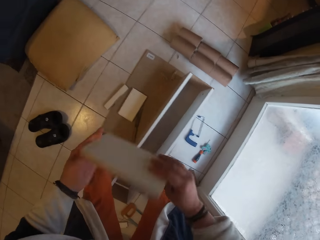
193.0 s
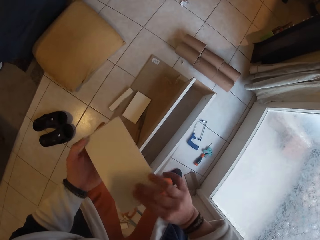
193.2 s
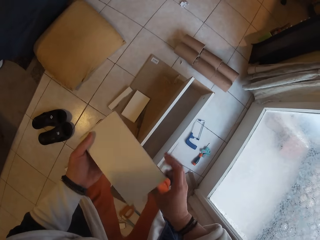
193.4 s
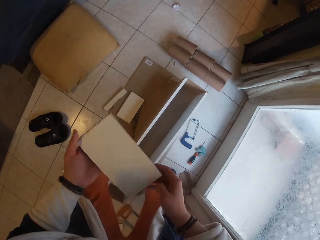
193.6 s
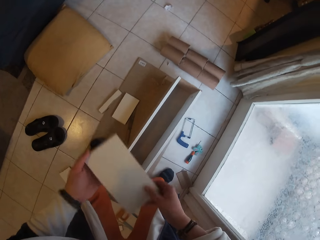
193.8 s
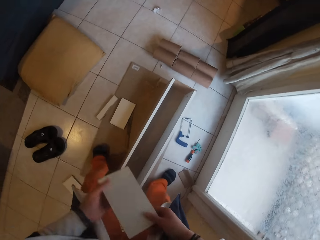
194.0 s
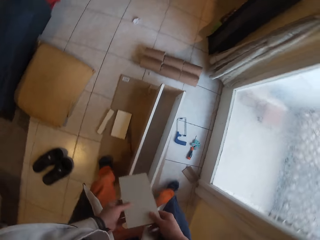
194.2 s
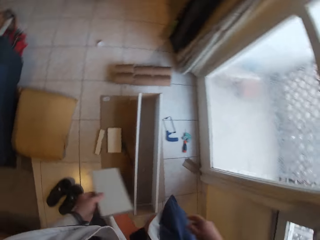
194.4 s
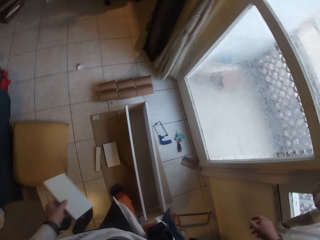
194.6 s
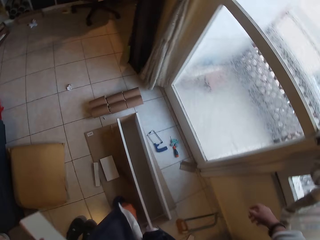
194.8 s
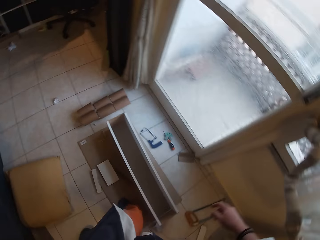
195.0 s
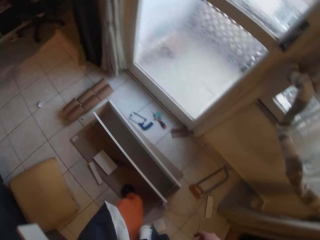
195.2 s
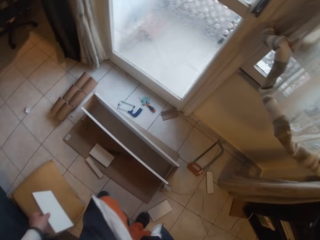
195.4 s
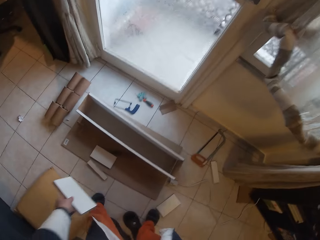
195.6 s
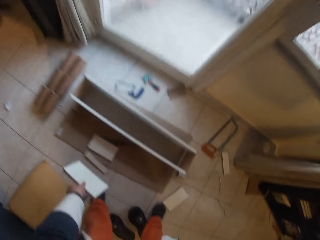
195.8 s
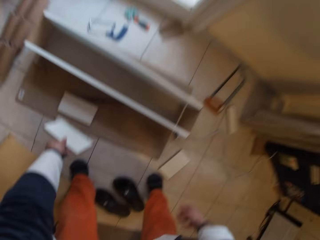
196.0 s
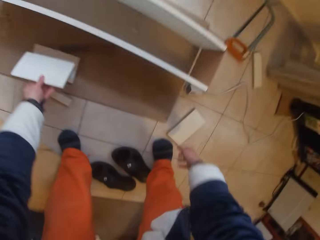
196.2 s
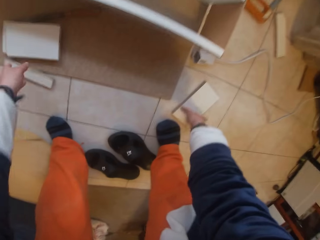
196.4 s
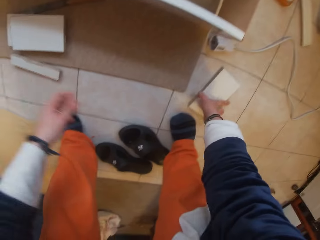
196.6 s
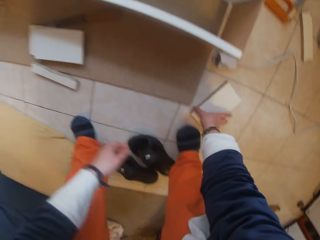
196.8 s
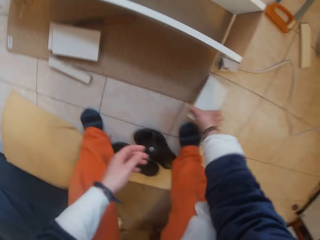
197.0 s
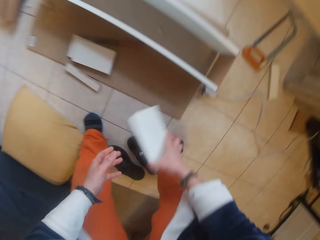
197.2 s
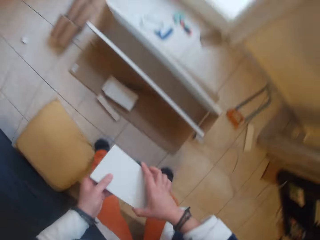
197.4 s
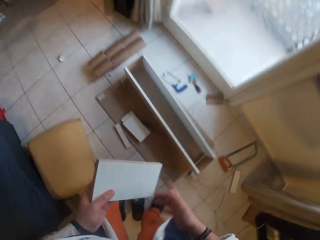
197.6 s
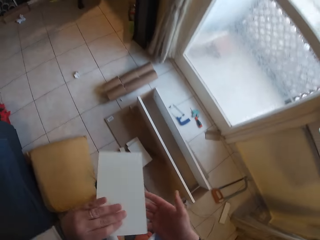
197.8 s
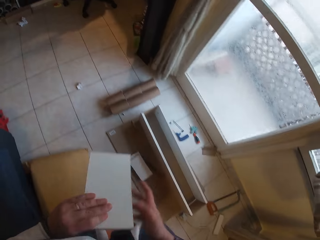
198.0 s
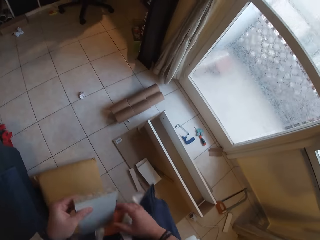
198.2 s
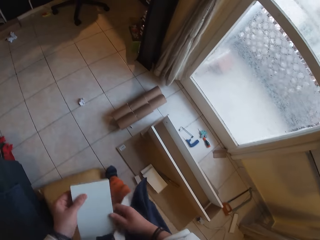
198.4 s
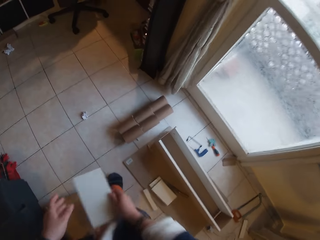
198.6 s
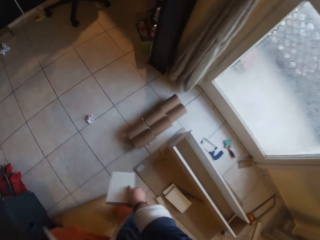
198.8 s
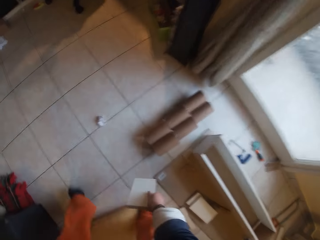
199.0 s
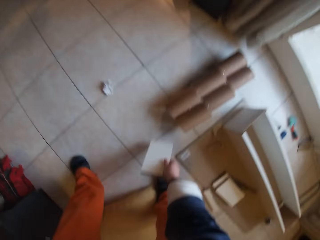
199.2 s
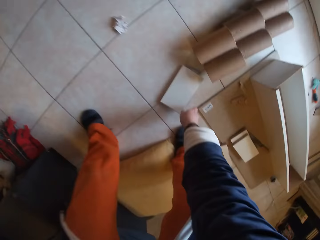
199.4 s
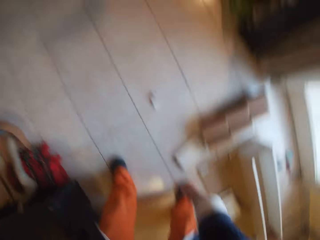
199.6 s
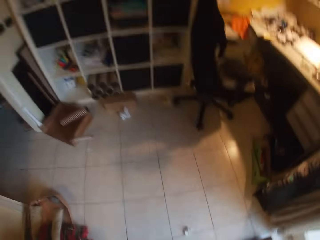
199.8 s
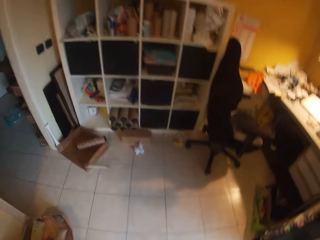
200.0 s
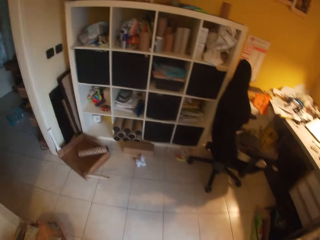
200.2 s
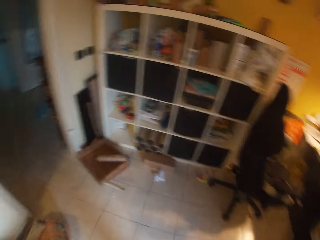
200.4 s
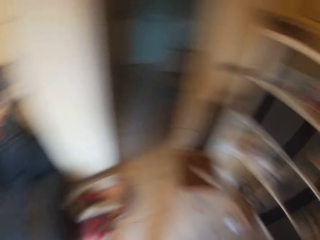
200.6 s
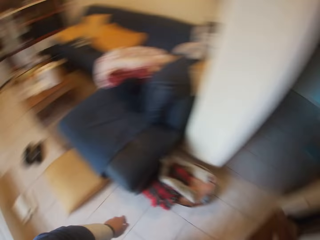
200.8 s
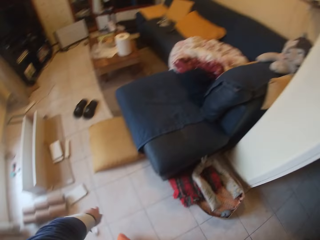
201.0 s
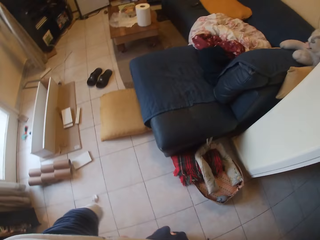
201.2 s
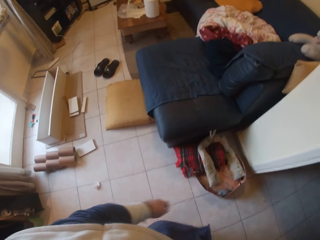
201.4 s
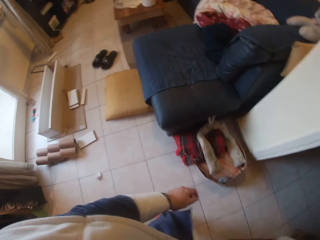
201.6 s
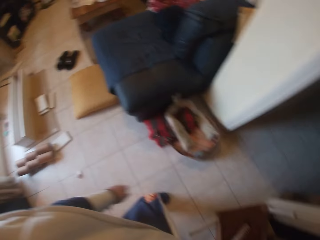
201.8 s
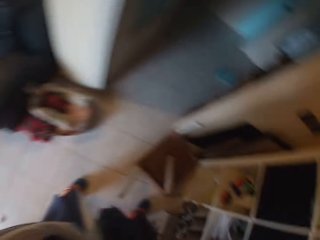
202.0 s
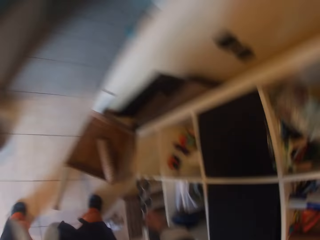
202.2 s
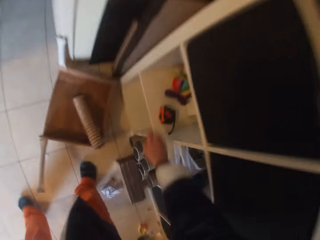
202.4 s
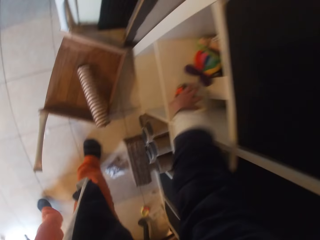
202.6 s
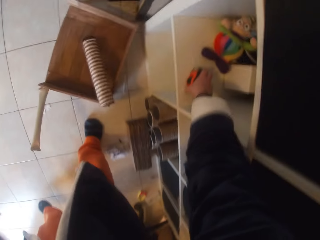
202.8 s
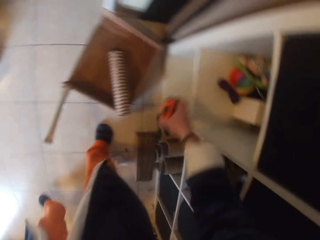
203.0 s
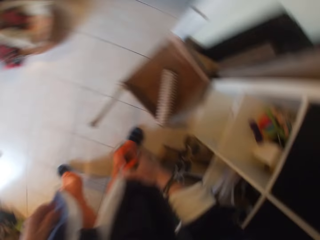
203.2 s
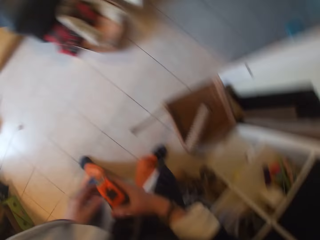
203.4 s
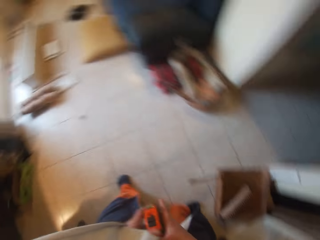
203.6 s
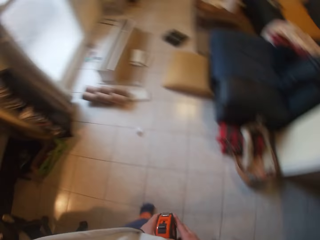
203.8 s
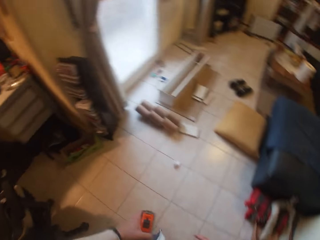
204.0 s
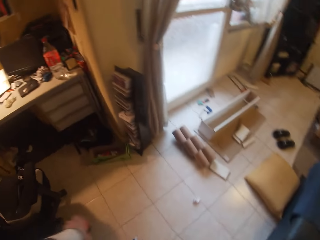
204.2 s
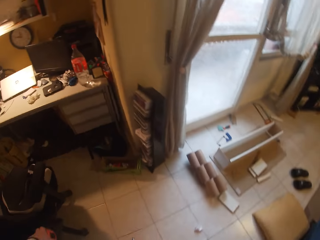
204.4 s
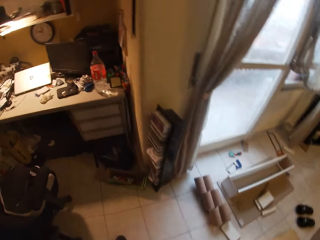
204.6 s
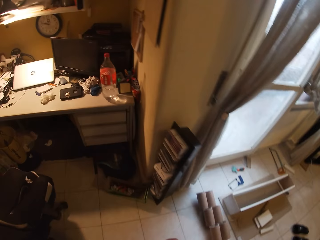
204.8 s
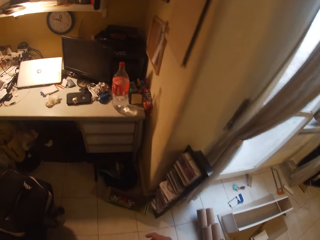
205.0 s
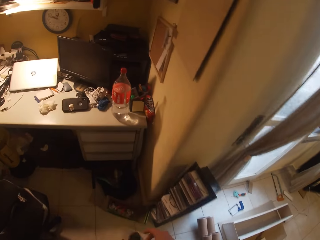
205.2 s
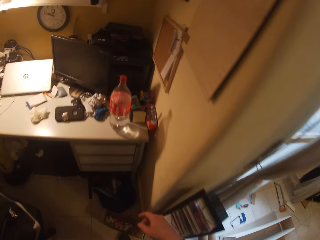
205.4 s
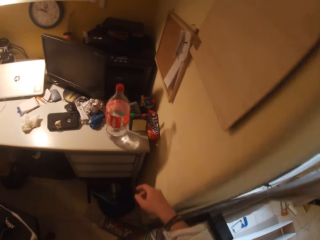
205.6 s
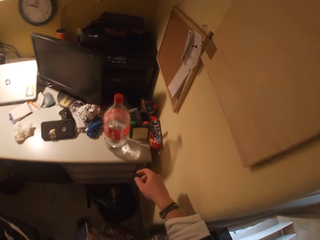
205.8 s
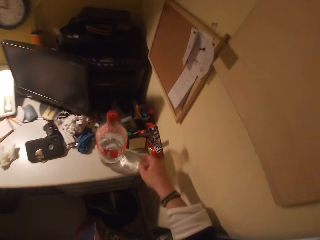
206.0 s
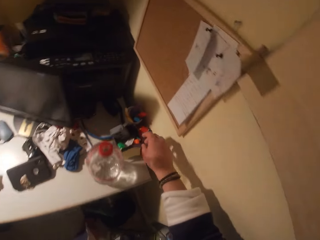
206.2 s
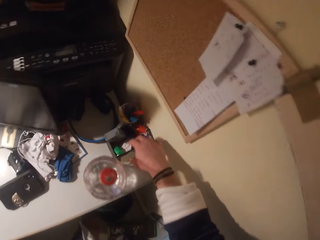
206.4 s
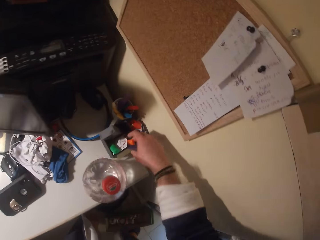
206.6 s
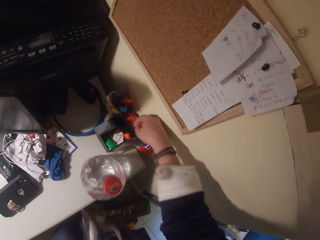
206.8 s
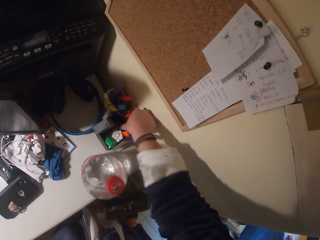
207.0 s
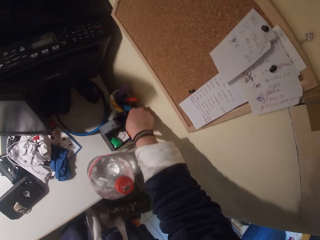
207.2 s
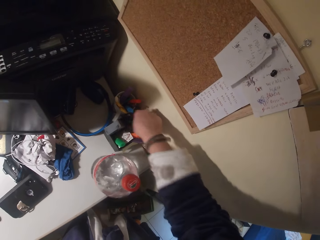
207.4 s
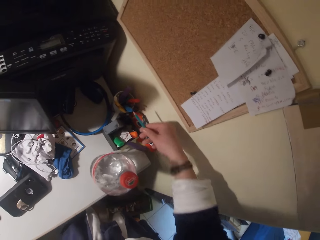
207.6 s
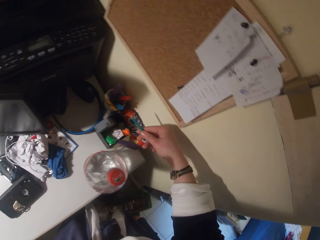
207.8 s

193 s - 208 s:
The camera wearer stares at the piece of wood. She removes her right hand from the wood in her left hand. She drops the wood in her left hand on the board on the ground. She picks a piece of wood from the ground with her right hand. She holds the wood with both hands. She stares at the piece of wood. She drops the wood in her right hand on the ground. She looks around. She picks a measuring tape from a shelf in the workshop. She passes the measuring tape from her right hand to her left hand. She walks on the floor. She picks a pencil from a desk in the workshop with her right hand.

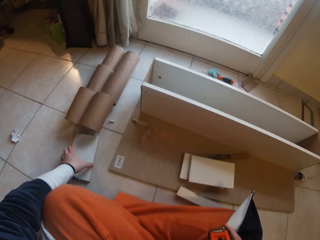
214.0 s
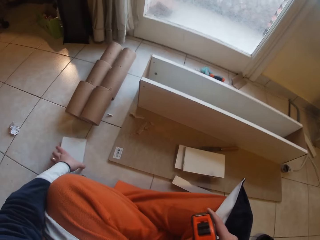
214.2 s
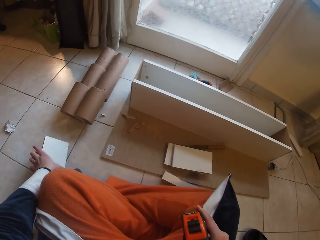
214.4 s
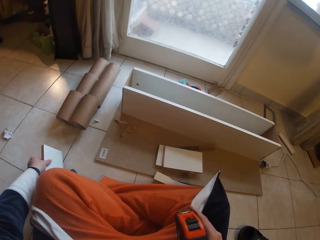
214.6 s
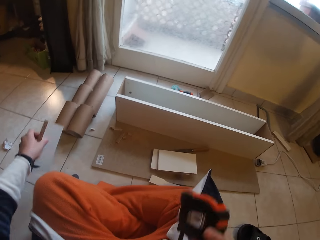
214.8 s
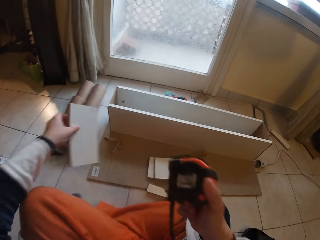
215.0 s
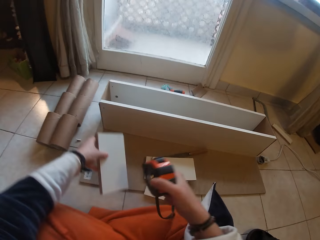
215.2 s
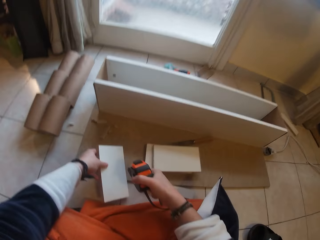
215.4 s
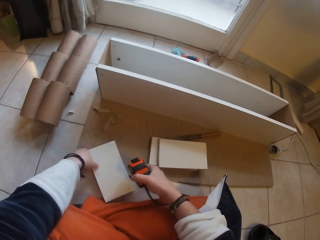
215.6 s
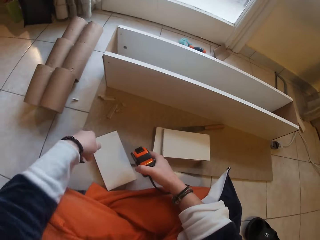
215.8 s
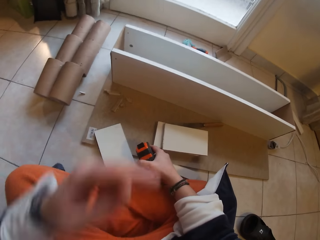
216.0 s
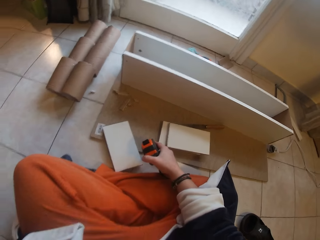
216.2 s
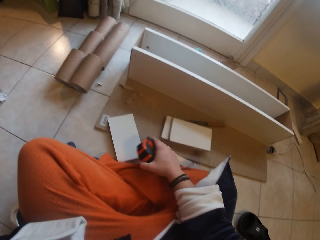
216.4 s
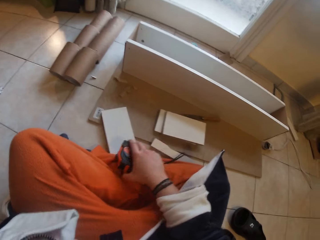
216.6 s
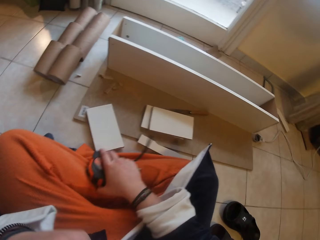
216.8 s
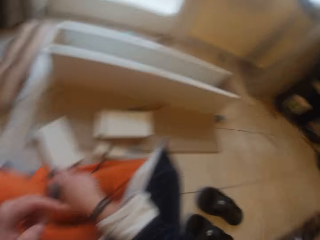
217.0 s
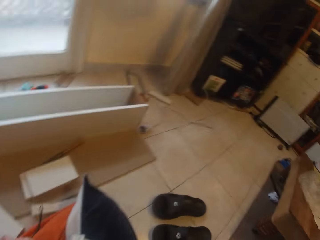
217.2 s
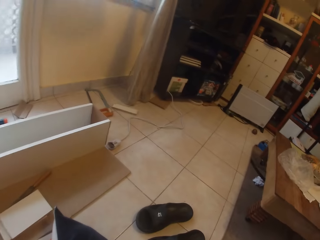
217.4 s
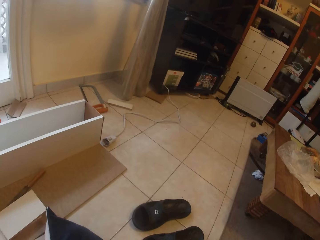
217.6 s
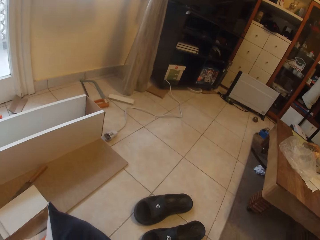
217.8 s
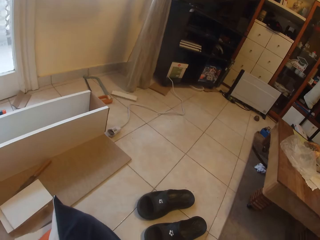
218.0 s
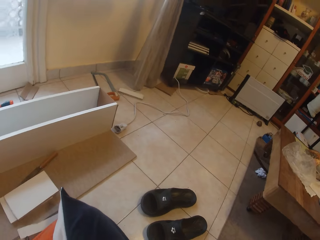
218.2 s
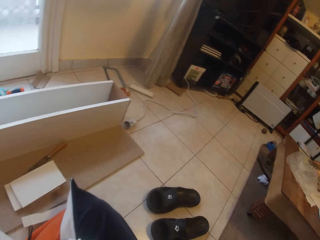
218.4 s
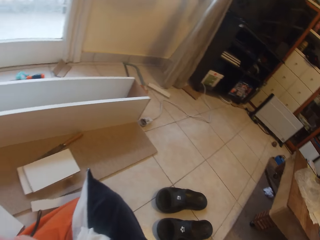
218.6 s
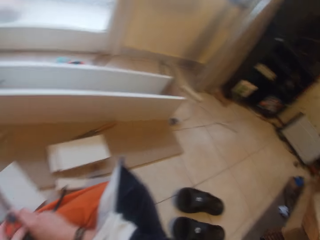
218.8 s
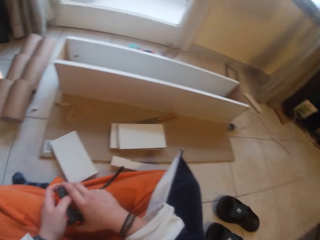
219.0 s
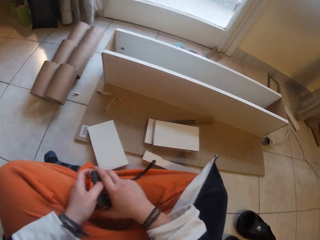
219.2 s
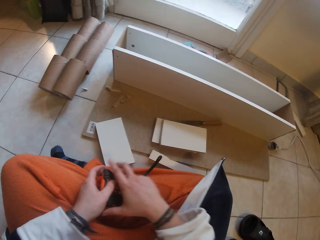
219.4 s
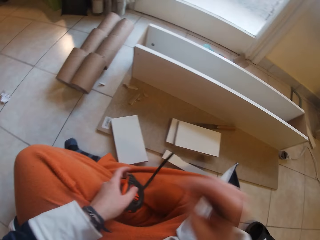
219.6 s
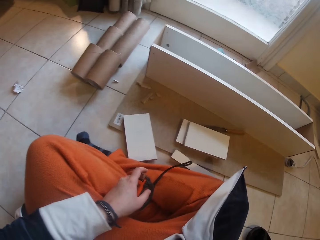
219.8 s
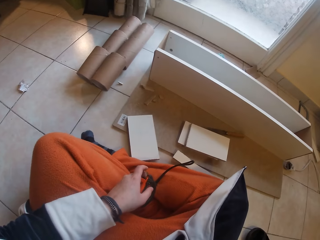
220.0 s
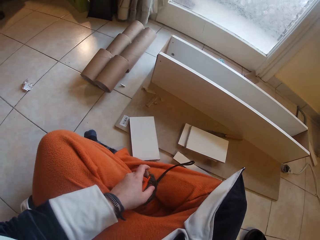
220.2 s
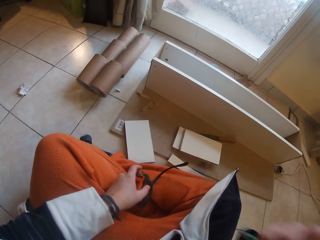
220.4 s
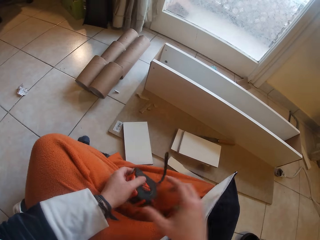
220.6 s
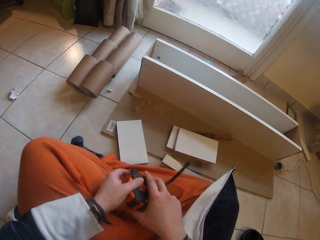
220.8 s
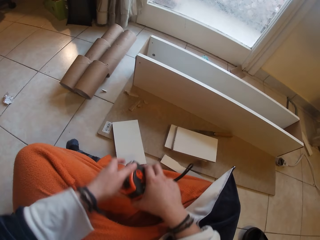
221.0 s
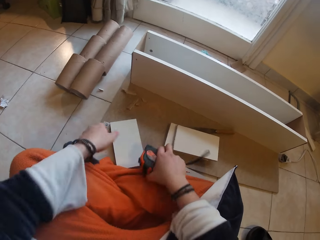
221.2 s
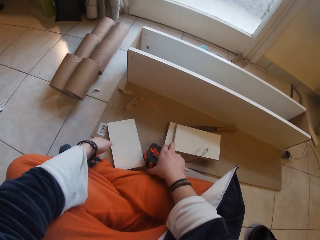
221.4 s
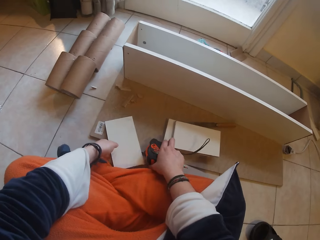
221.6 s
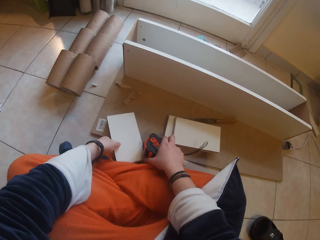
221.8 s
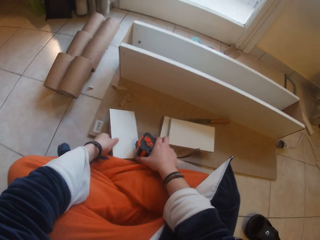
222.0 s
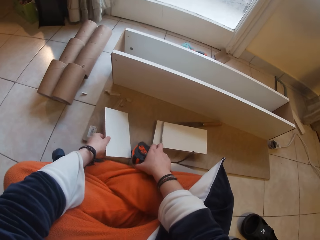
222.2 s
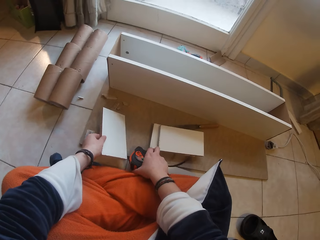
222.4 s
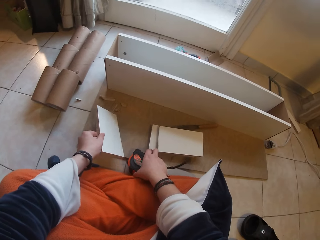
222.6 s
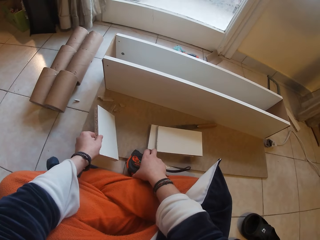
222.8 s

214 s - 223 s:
The camera wearer picks the wood from the ground with her left hand. She drops the wood in her left hand on the board on the ground. She passes the measuring tape in her right hand to her left hand. She looks around. She removes her right hand from the measuring tape in her left hand. She passes the measuring tape in her left hand to her right hand. She picks the wood from the board on the ground with her left hand.
